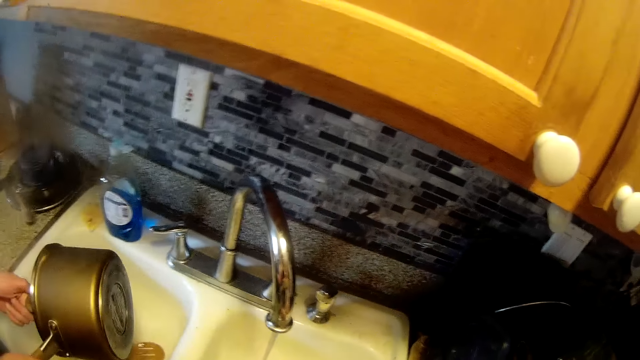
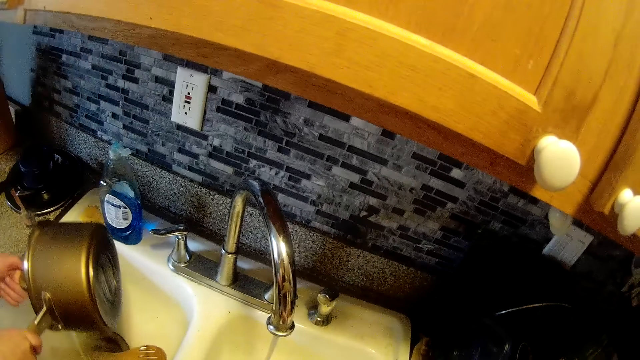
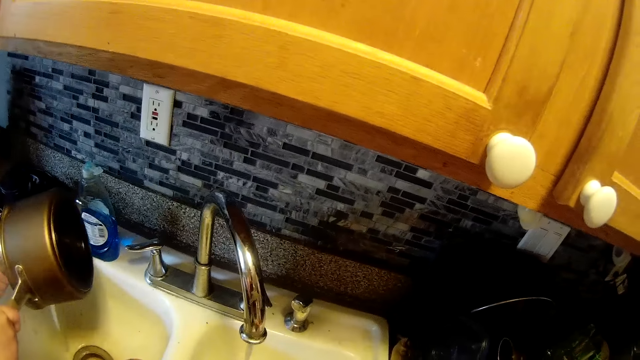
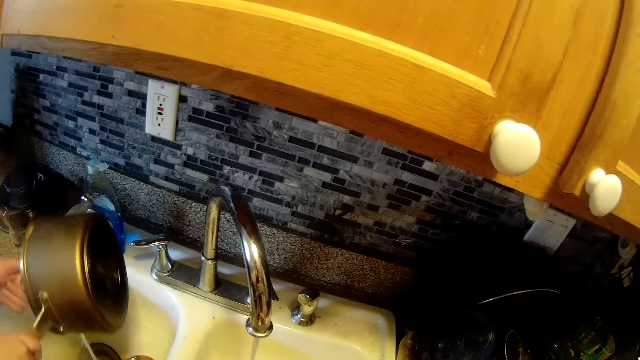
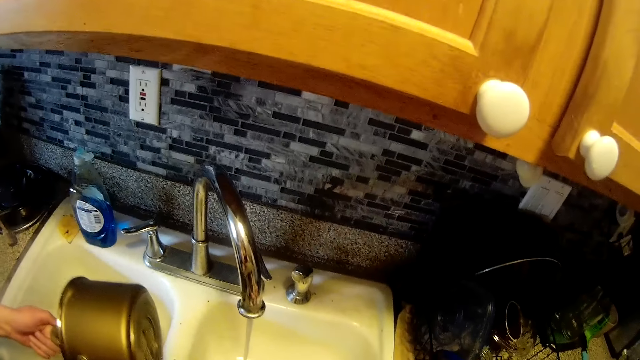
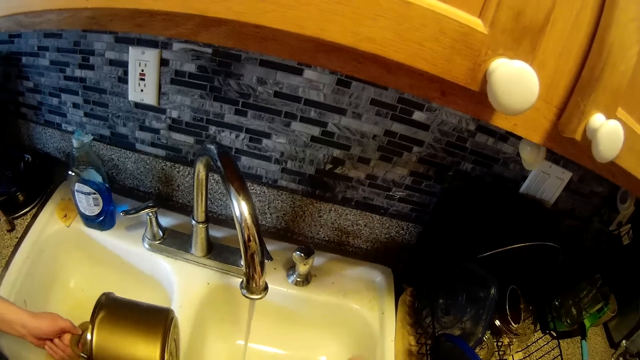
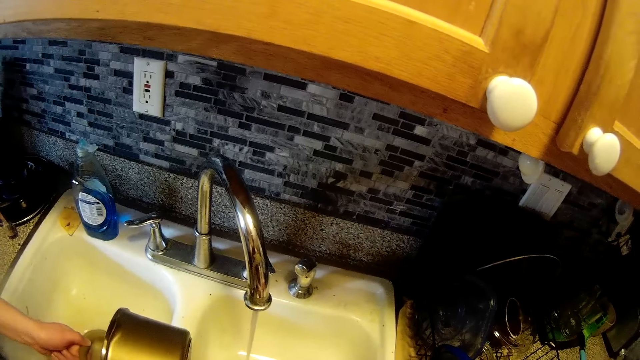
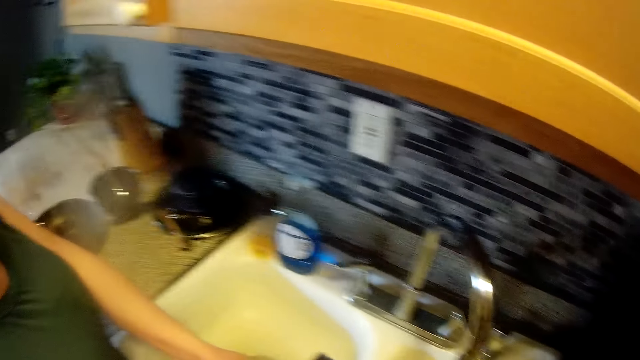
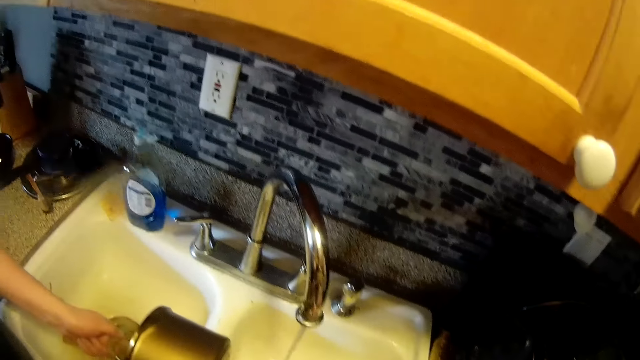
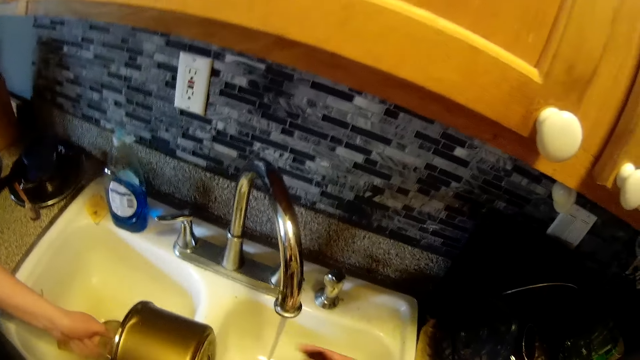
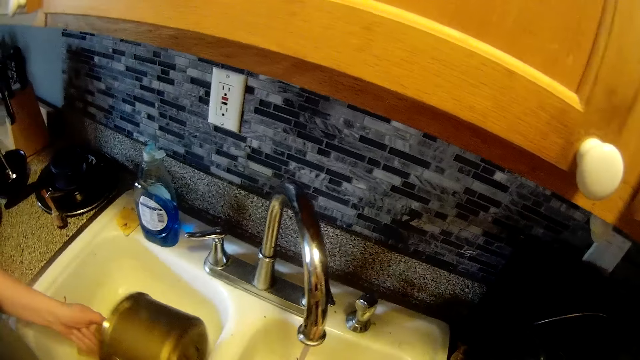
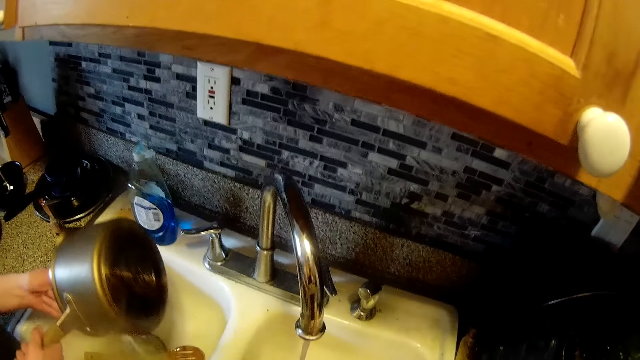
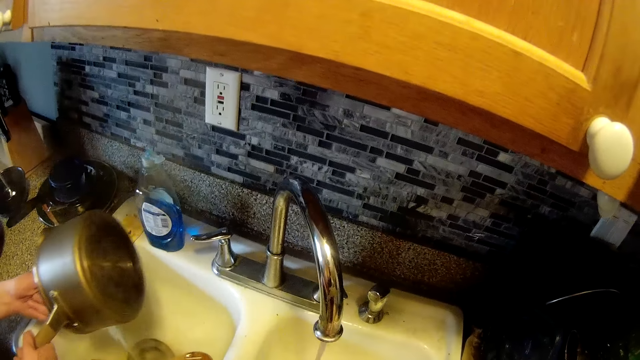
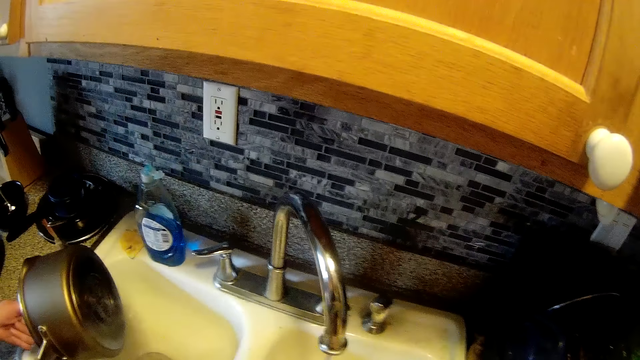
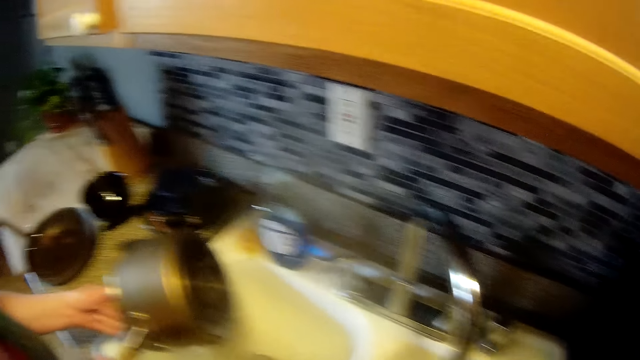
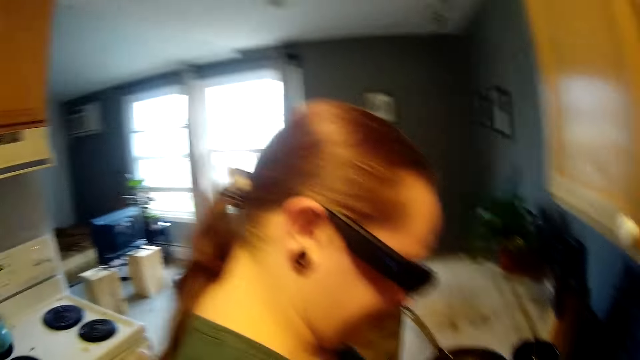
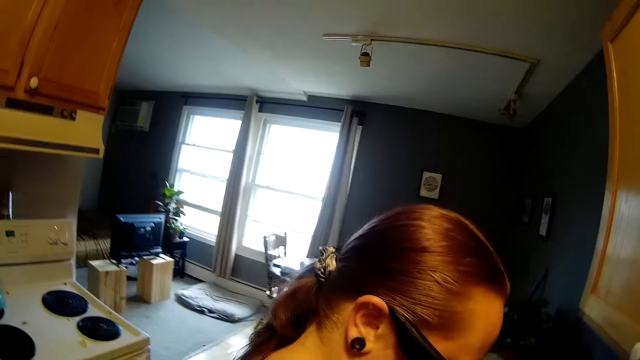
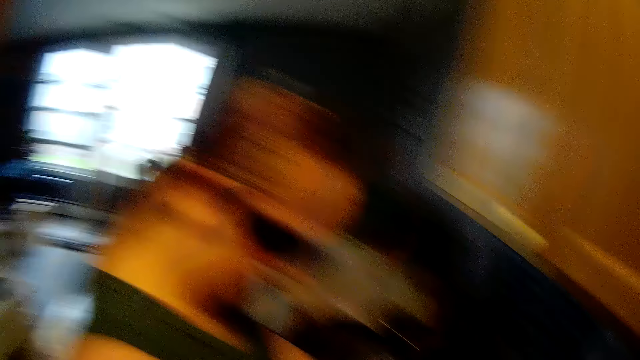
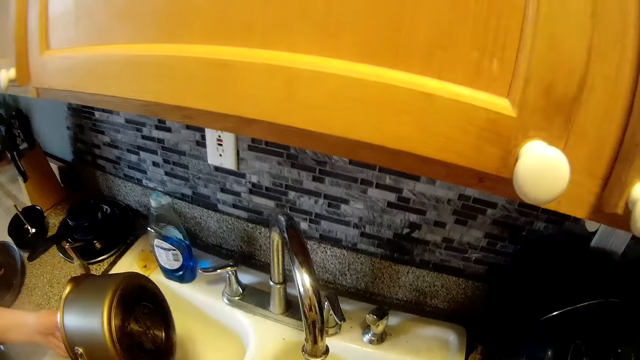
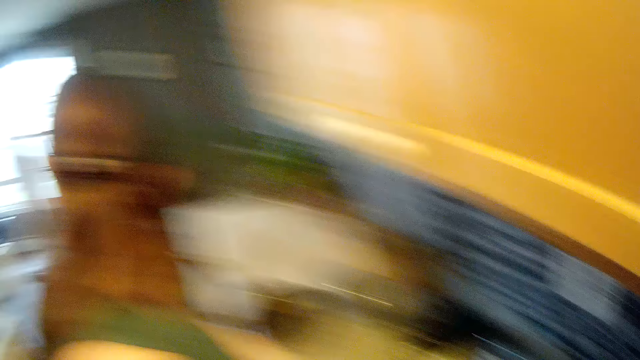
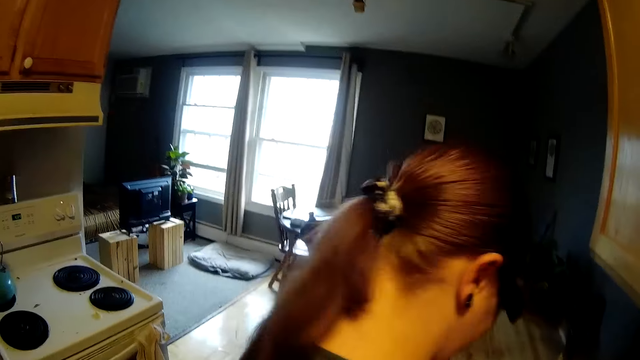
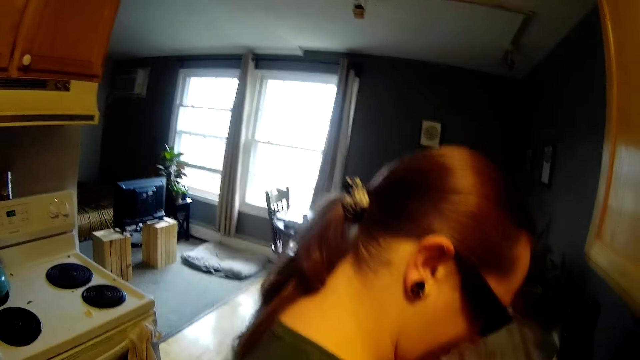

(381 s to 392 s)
The woman hits the pot on the kitchen sink with her hands. The woman pours water into the kitchen sink from the pot in her hands. The camera wearer calls out for a dog.

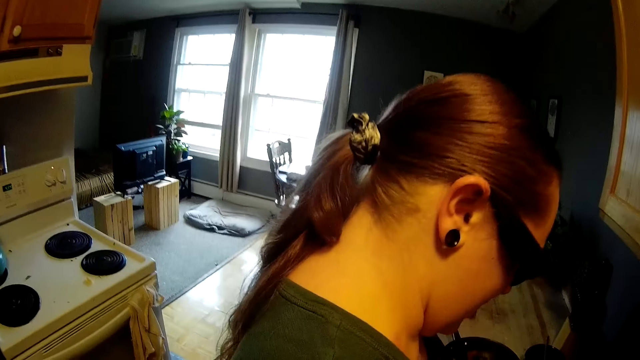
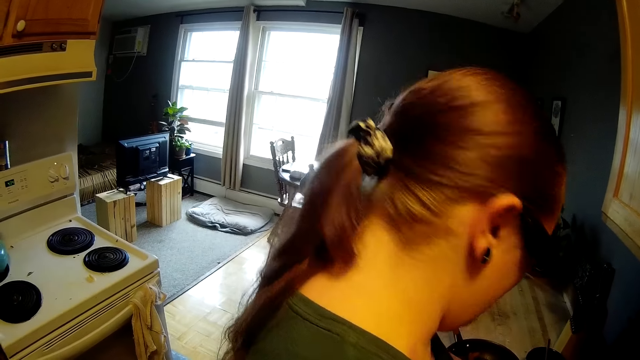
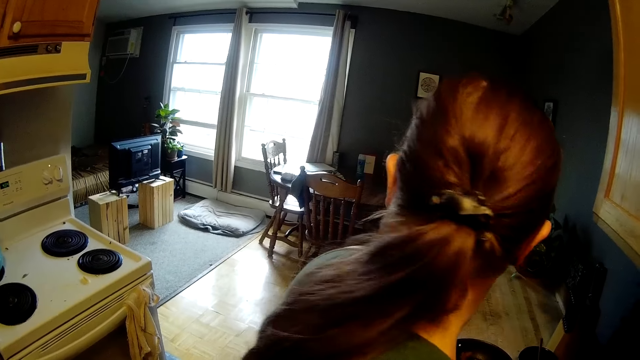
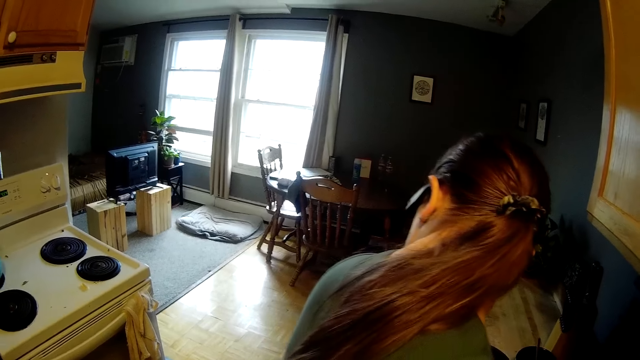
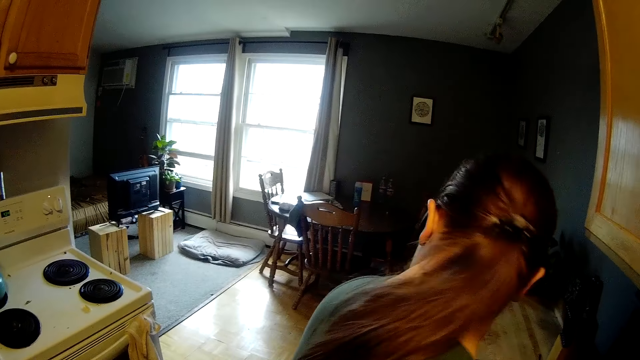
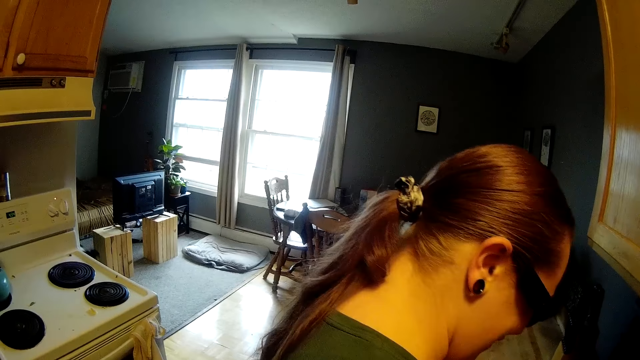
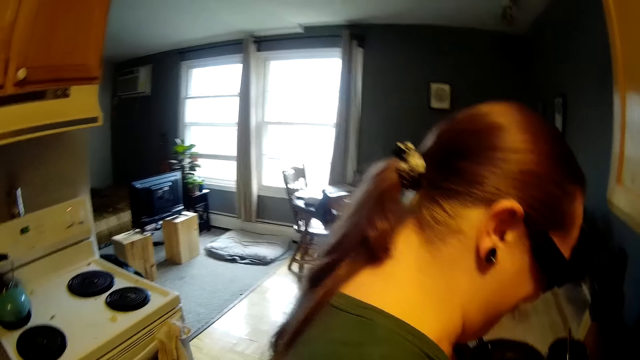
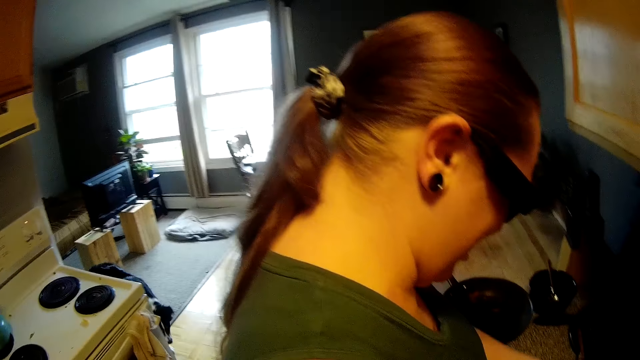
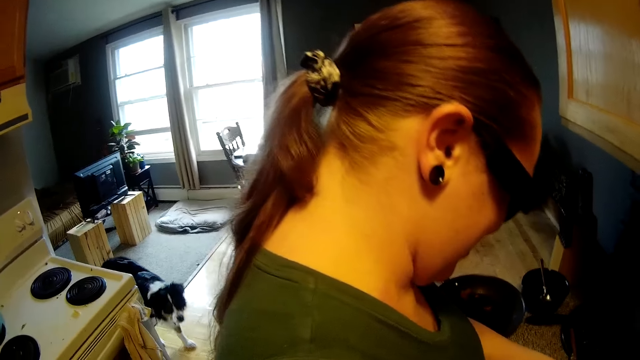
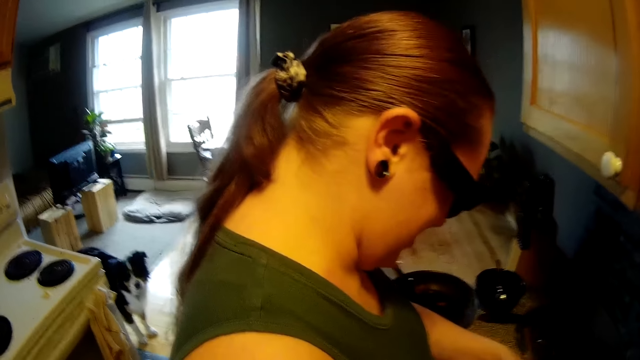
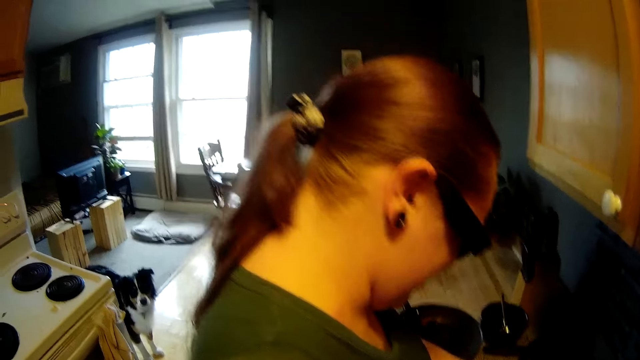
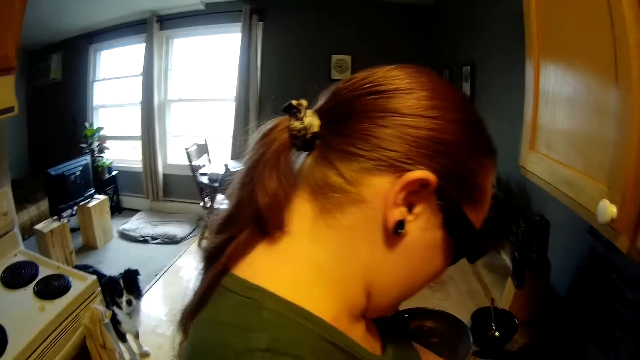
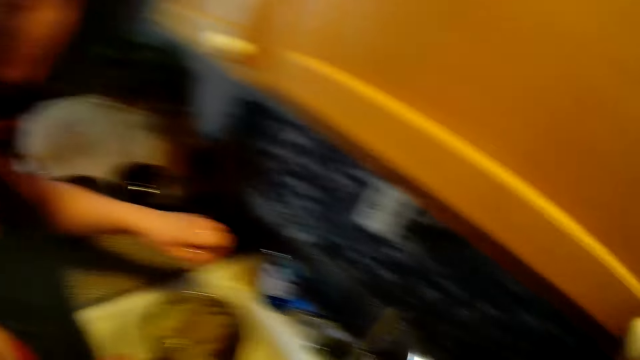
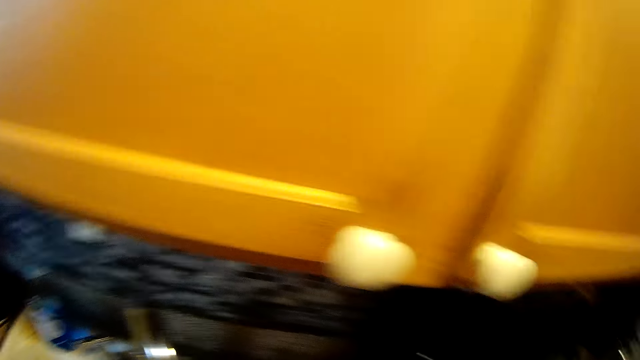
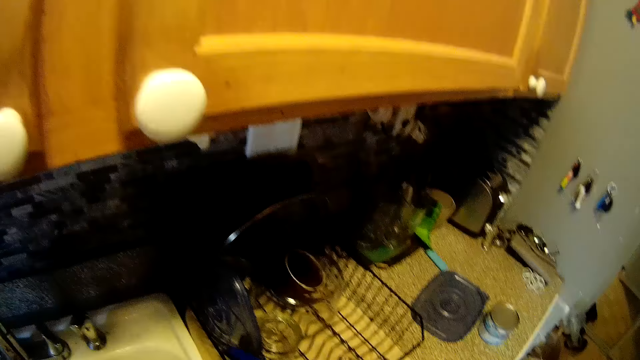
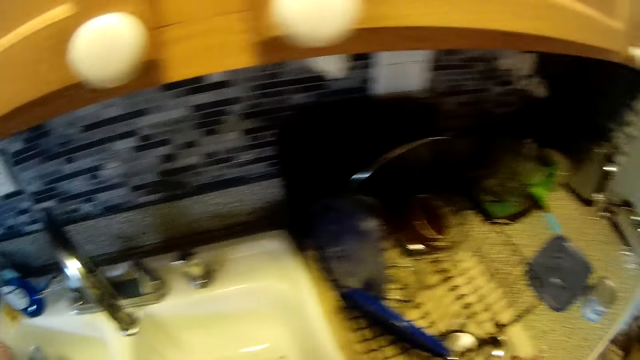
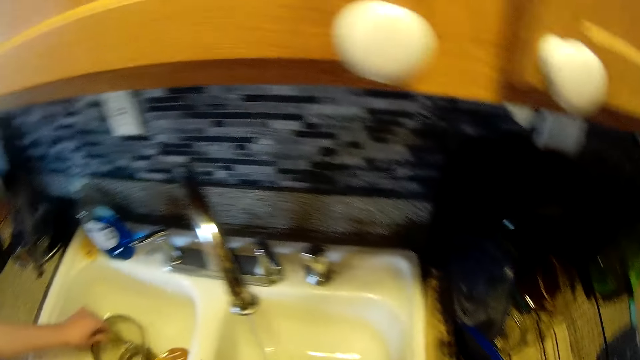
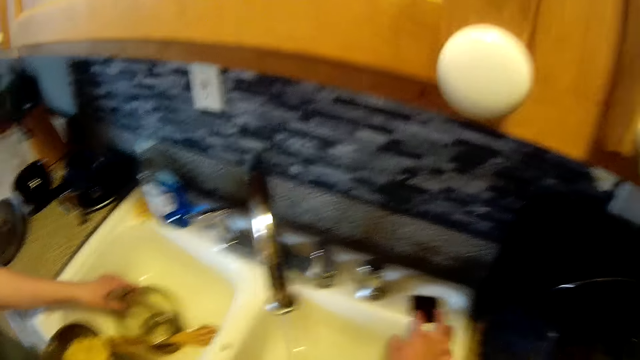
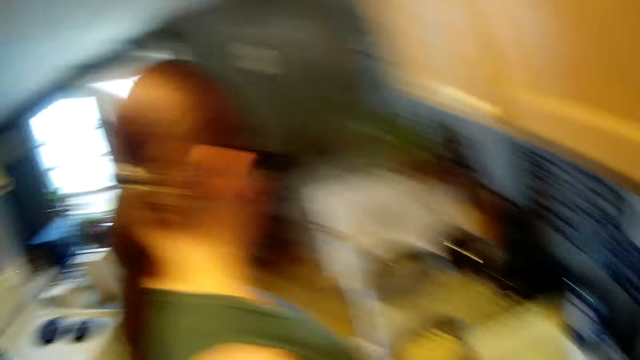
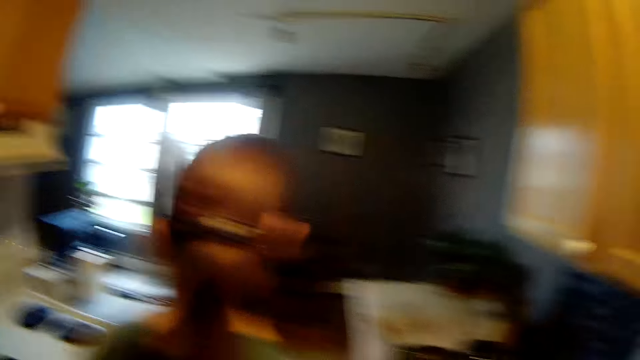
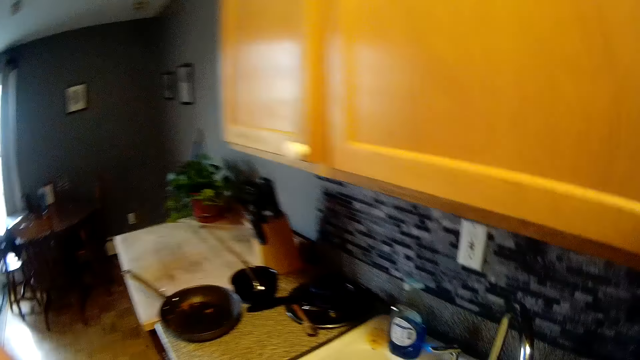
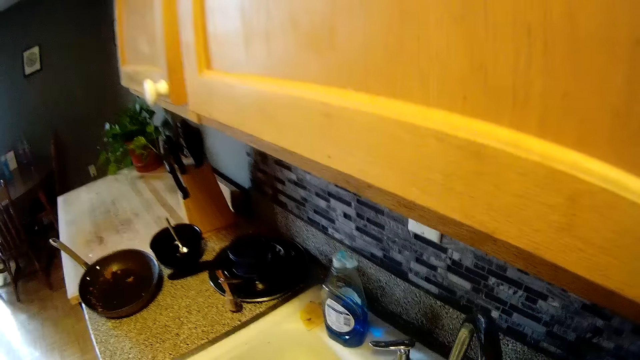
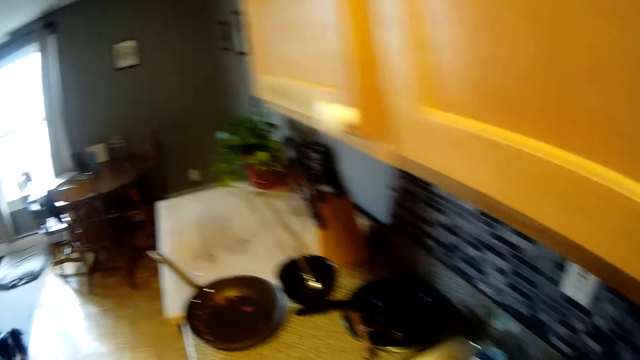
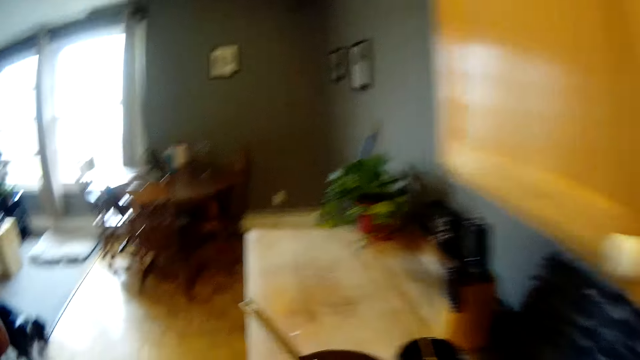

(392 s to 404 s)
The woman calls out for the dog. The dog walks towards the kitchen. The woman stirs pasta in the pot with her left hand. The camera wearer places the sponge on the kitchen sink with his right hand. The woman places a plate in the kitchen sink with her left hand and walks away from the kitchen sink.
